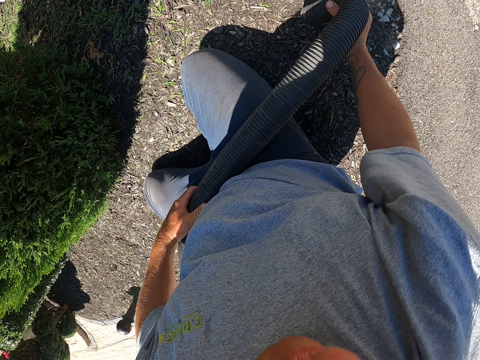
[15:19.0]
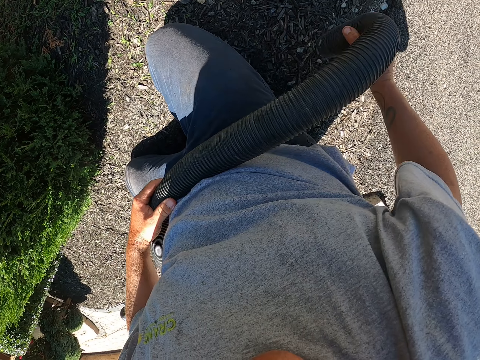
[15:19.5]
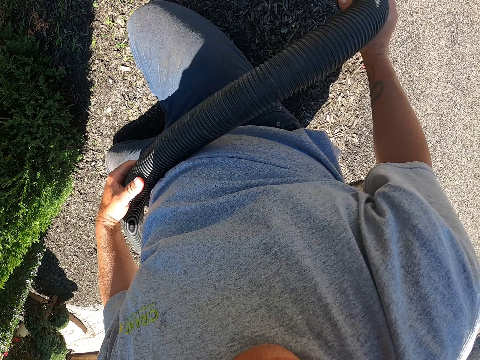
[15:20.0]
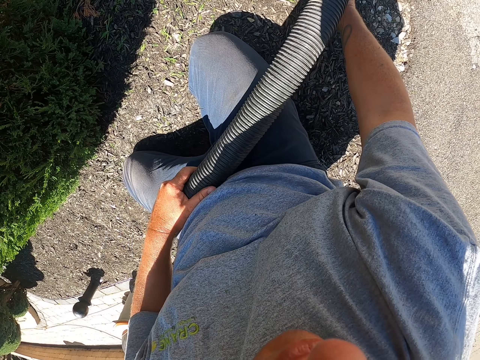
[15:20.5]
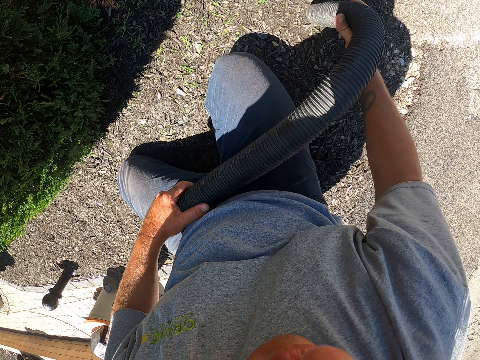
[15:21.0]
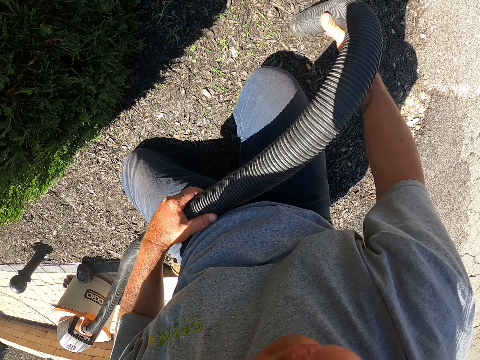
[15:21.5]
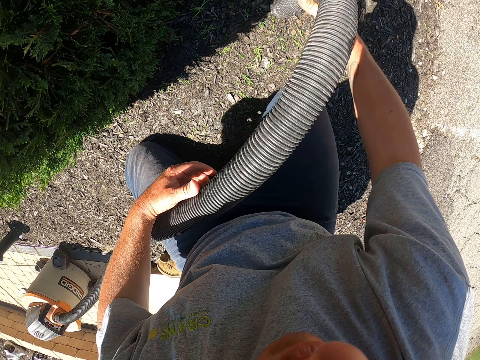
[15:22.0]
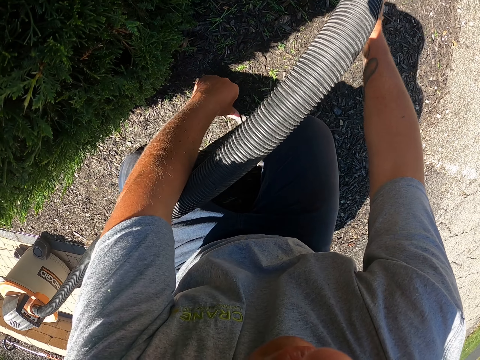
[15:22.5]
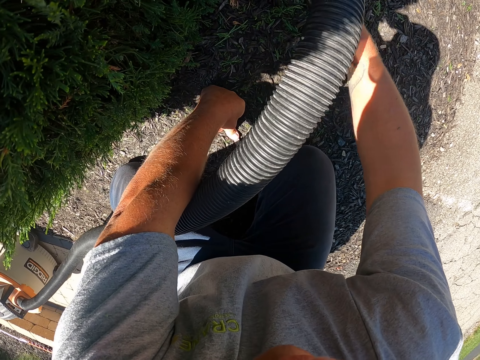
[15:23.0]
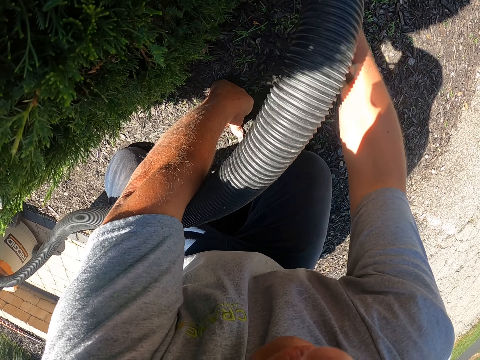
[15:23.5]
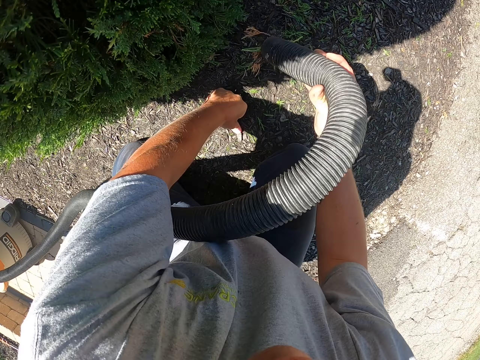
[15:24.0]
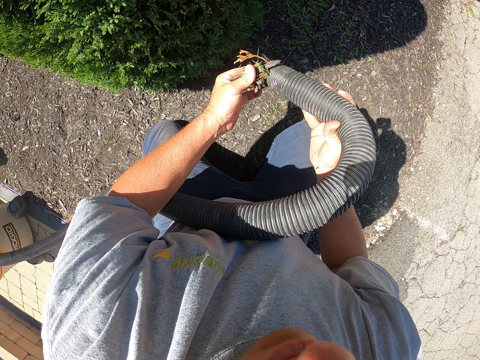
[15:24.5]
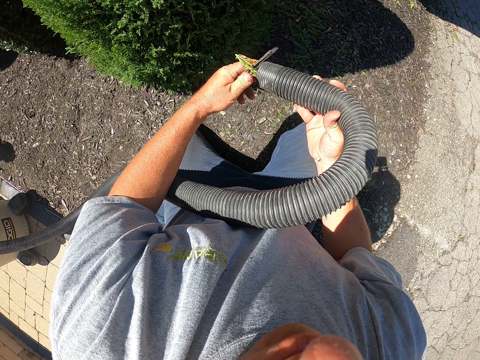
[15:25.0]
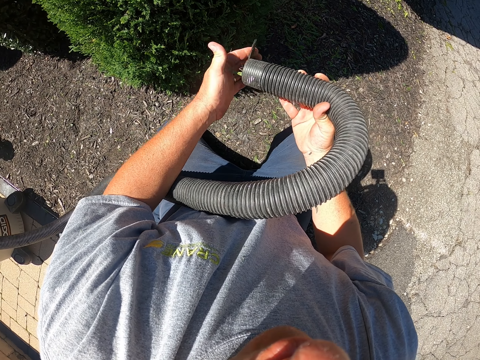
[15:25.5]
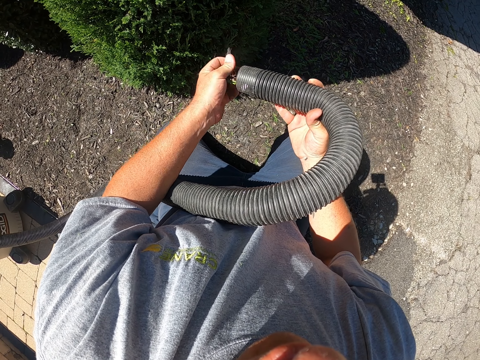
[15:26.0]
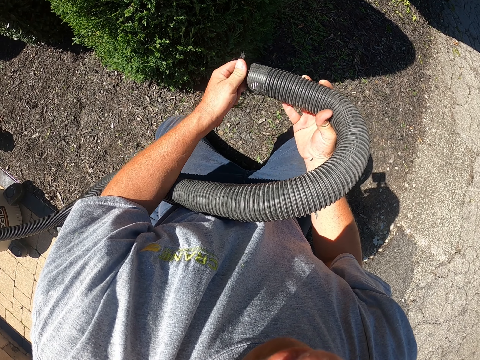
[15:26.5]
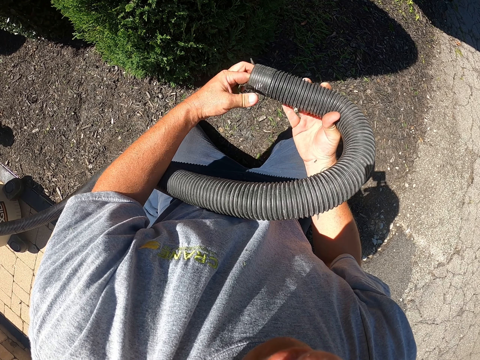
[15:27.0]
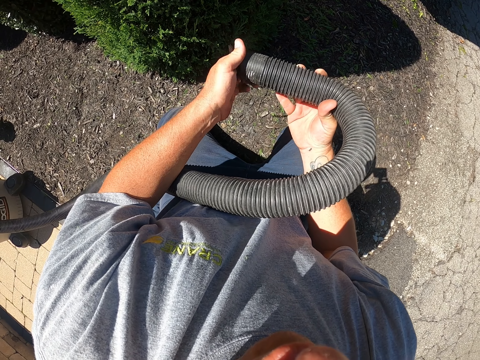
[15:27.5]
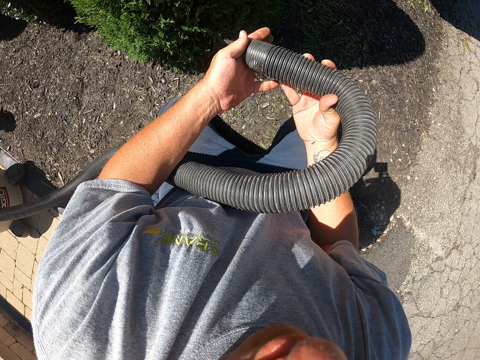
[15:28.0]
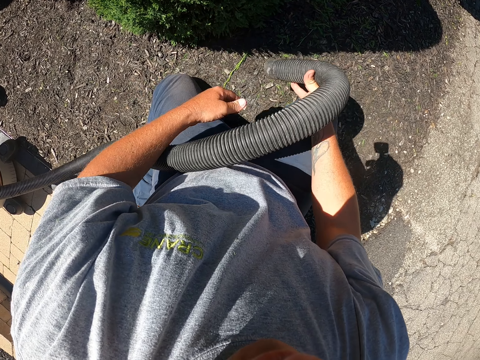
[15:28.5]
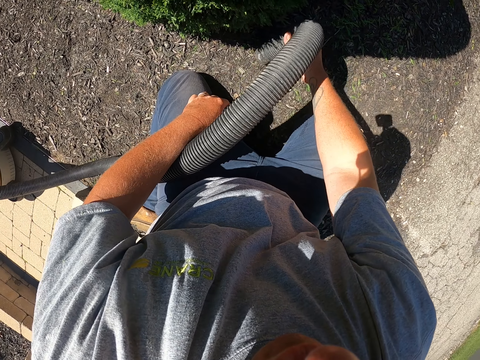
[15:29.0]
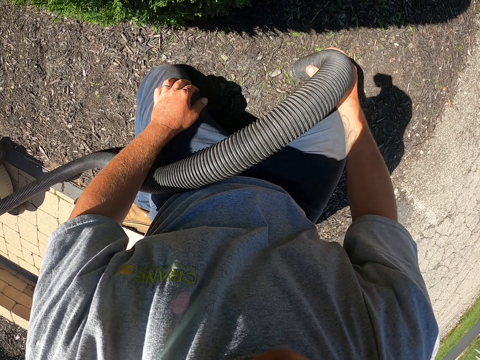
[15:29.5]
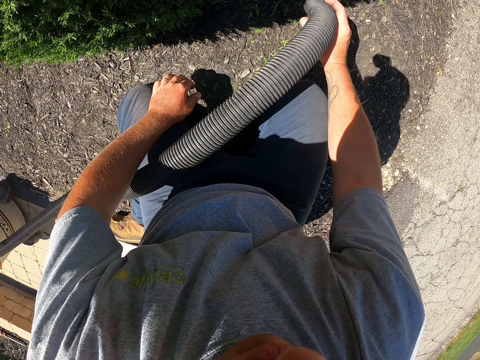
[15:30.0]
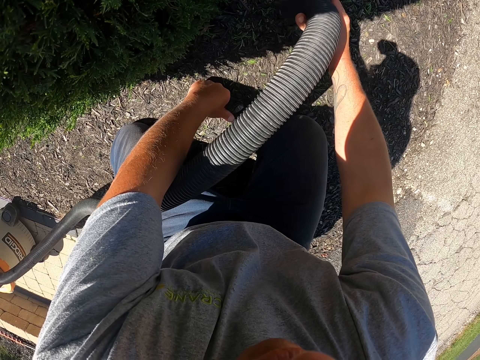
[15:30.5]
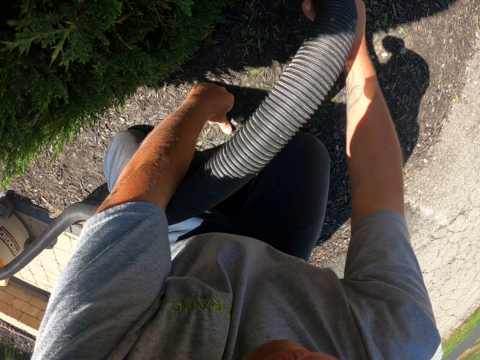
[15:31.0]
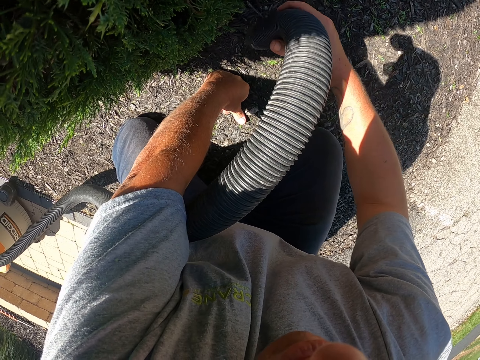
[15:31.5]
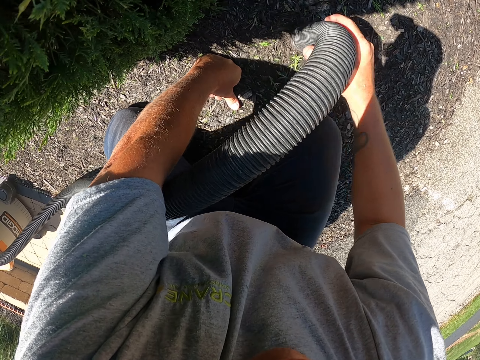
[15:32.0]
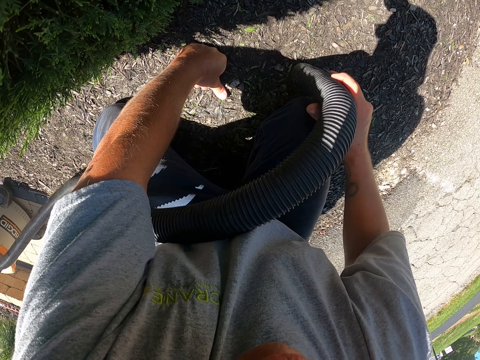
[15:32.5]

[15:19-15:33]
The camera wearer cleans the garden with the garden vacuum. He removes the left hand on the pipe and puts the left hand on the ground. He cleans the garden with the garden vacuum. He stops cleaning and removes the left hand on the ground. He pushes the dust in the vacuum cleaner pipe with the left hand. He cleans the garden with the garden vacuum. He puts the left hand on his knee. He puts the left hand on the ground. He cleans the garden with the garden vacuum.

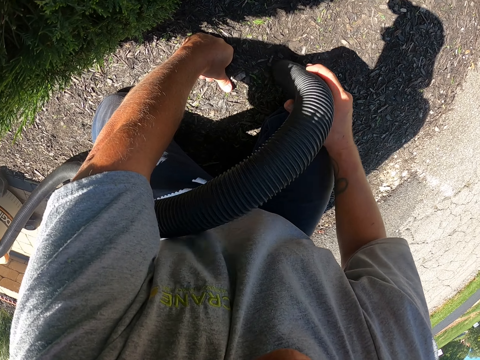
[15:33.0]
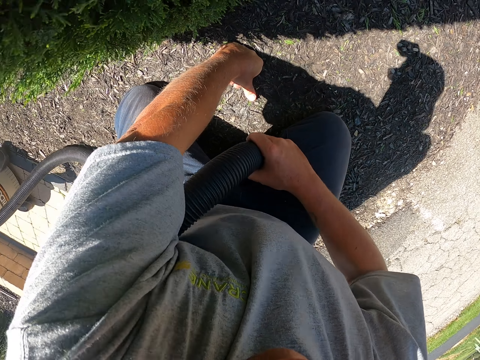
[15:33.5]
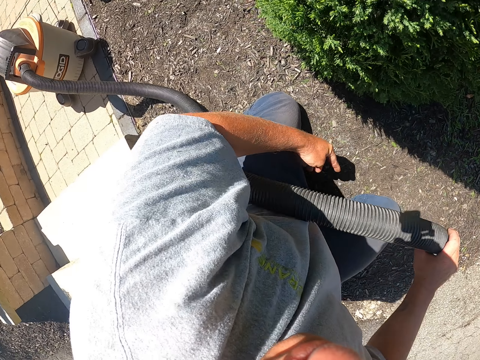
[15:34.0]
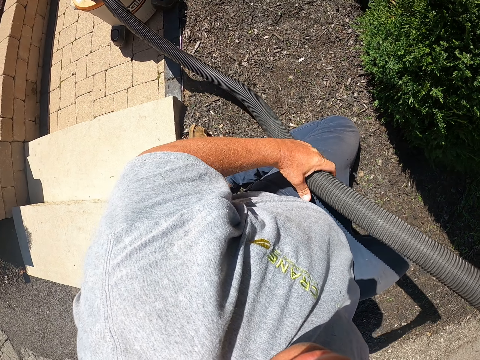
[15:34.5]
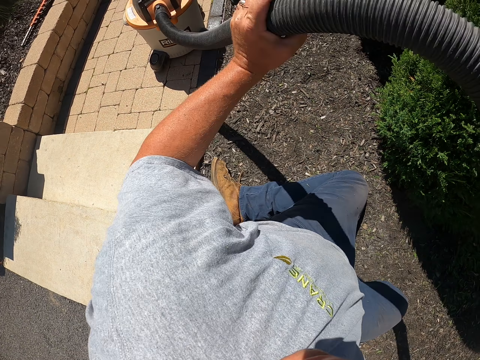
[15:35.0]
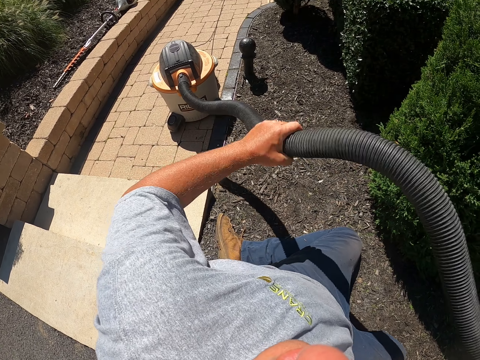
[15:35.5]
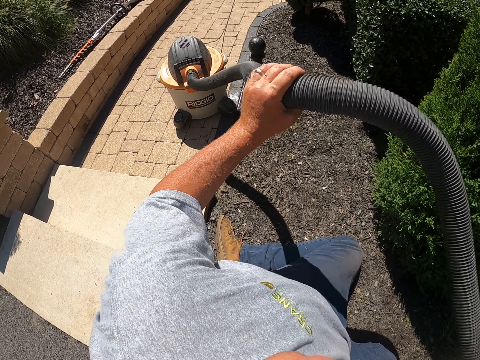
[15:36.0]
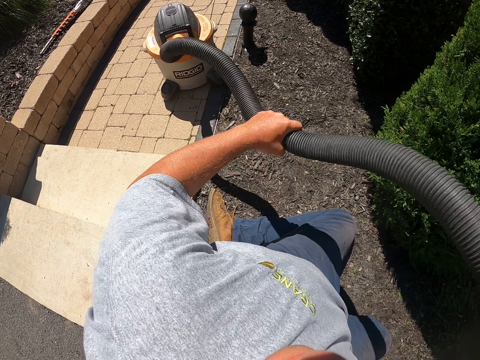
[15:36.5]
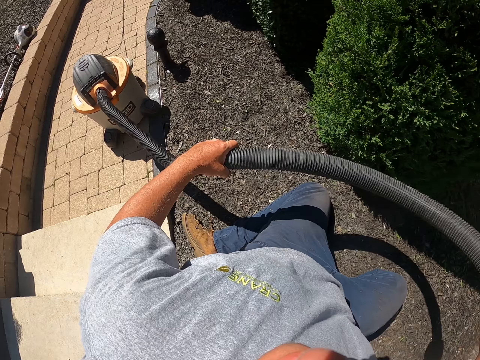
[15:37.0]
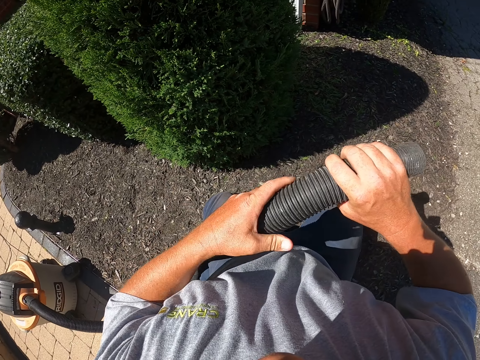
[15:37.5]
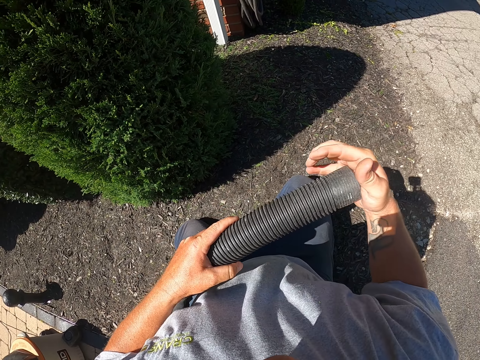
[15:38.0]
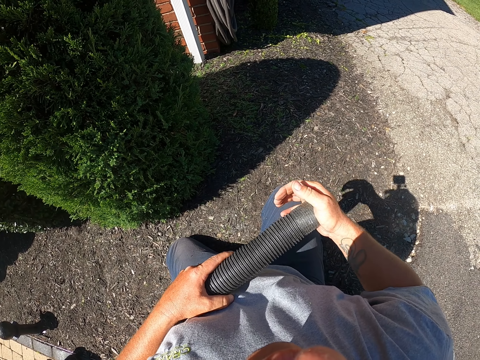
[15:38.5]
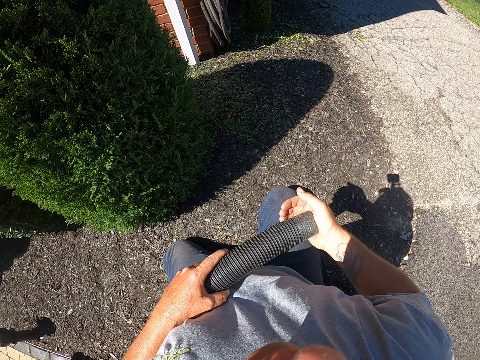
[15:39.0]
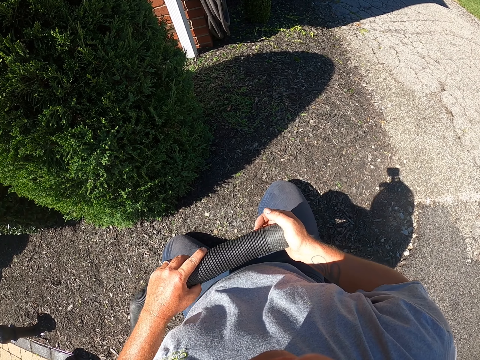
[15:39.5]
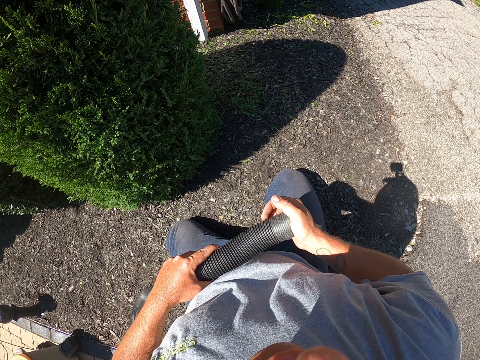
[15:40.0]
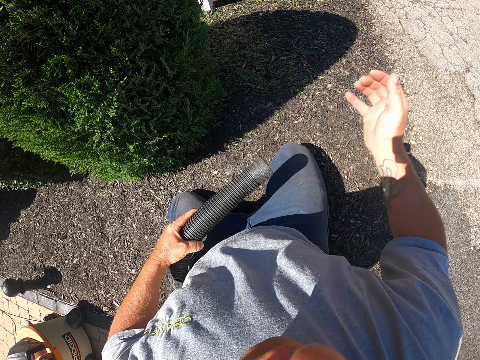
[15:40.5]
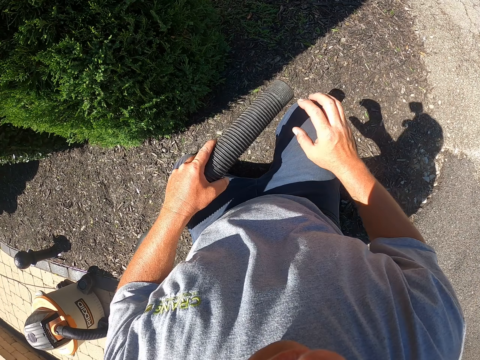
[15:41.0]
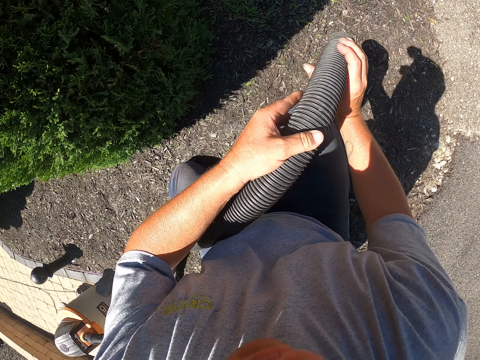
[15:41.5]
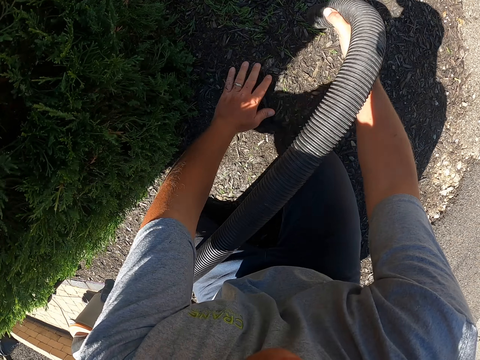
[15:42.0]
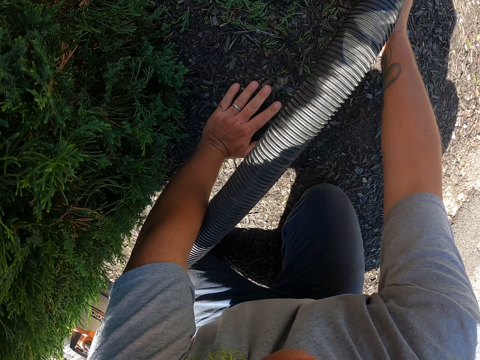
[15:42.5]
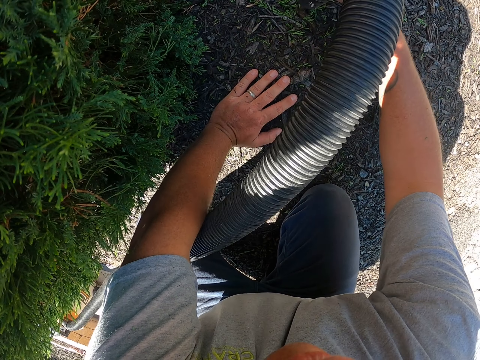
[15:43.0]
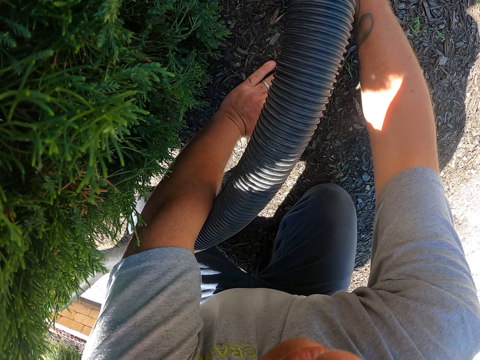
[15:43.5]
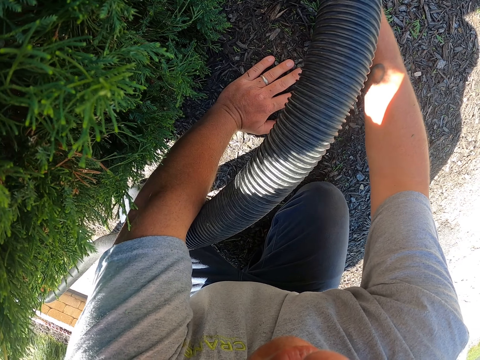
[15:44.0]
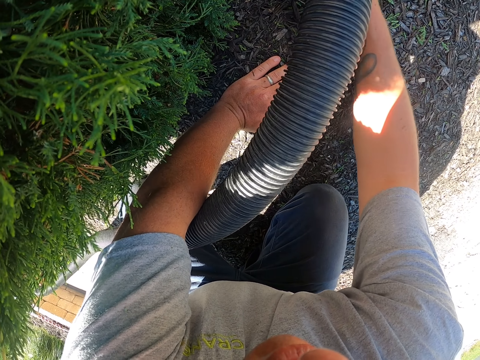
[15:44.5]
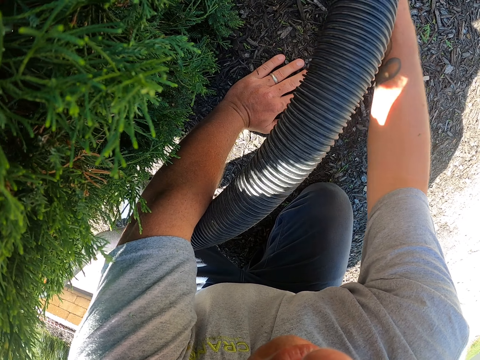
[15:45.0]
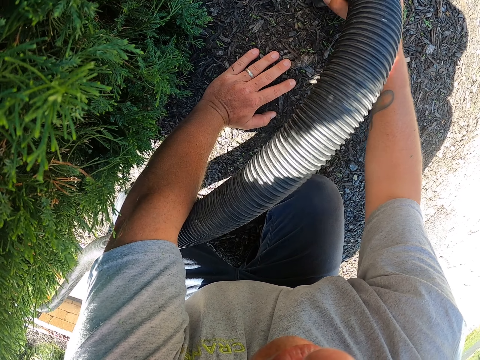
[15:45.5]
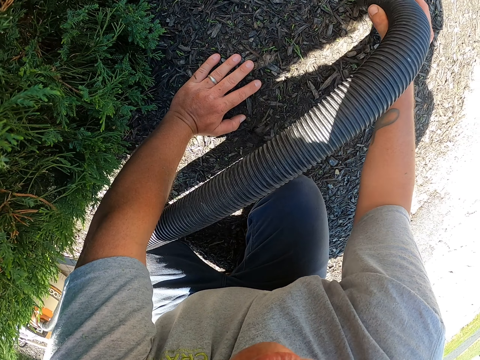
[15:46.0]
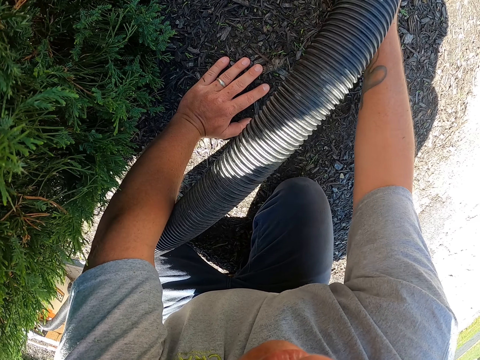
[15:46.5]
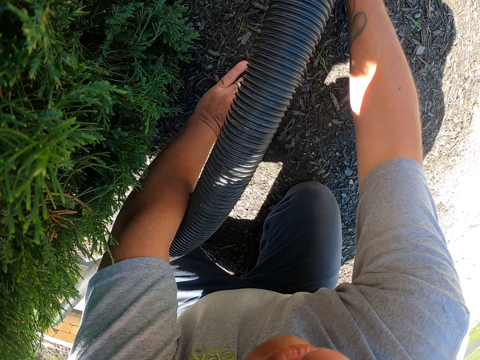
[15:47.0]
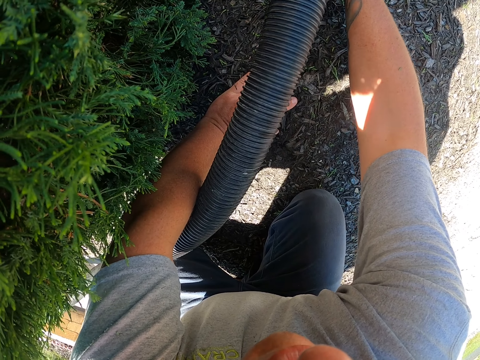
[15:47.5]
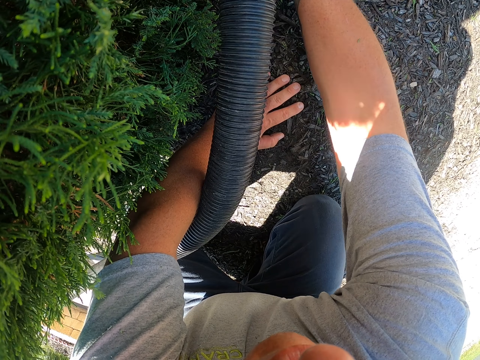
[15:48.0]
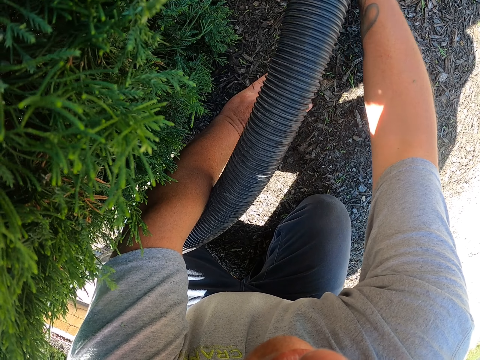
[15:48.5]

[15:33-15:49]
The camera wearer stops cleaning and removes the left hand on the ground. He touches the pipe. He holds the pipe with both hands. He shakes the vacuum cleaner pipe with both hands. He stops shaking the pipe. He passes the pipe to the left hand. He touches the pipe. He closes the vacuum cleaner pipe nozzle with his right hand. He removes his right hand on the vacuum cleaner pipe nozzle. He passes the pipe to the right hand. He holds the pipe with his right hand. He puts the left hand on the ground. He cleans the garden with the garden vacuum.
